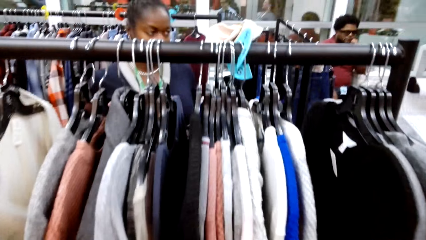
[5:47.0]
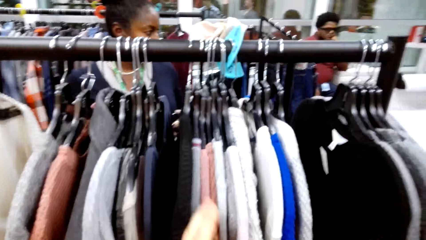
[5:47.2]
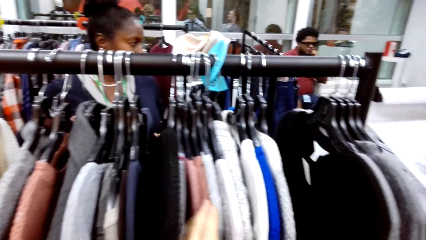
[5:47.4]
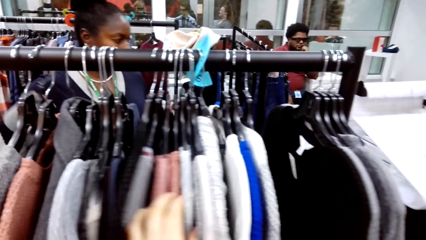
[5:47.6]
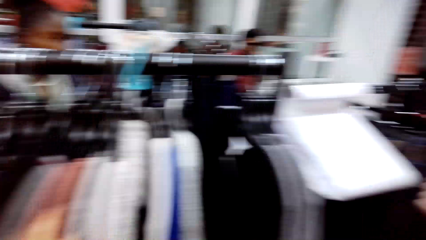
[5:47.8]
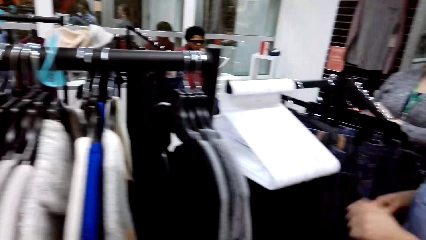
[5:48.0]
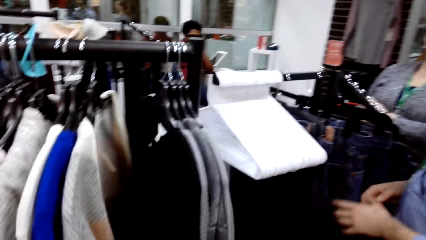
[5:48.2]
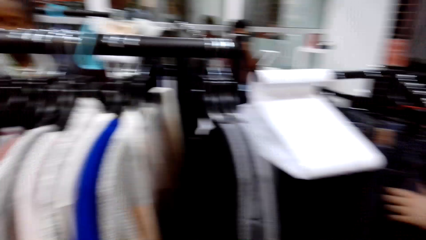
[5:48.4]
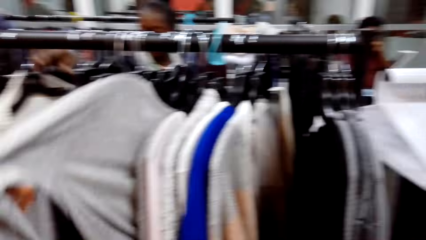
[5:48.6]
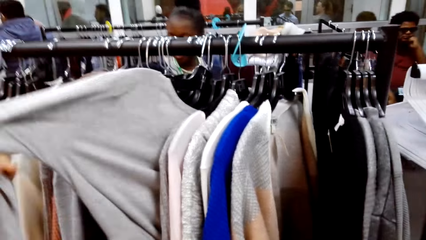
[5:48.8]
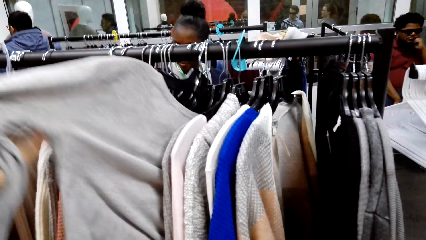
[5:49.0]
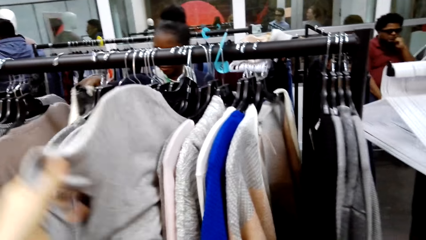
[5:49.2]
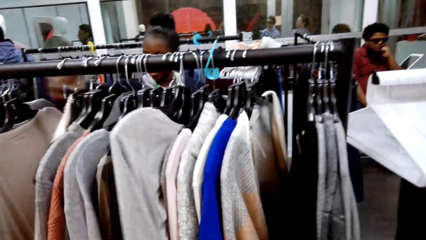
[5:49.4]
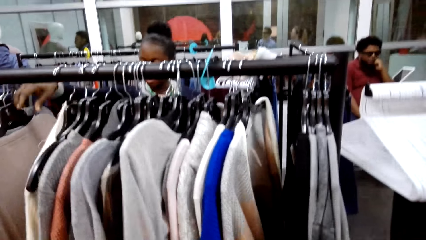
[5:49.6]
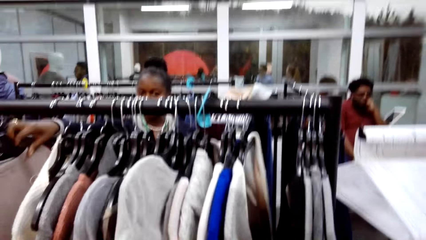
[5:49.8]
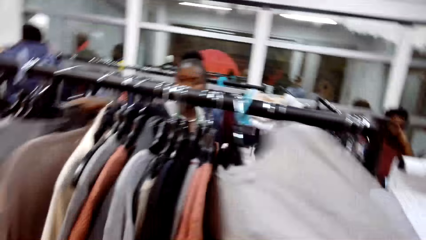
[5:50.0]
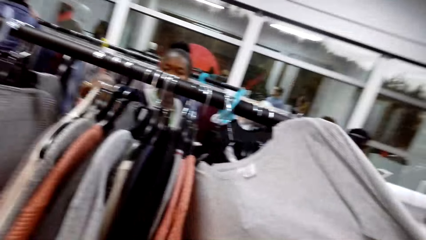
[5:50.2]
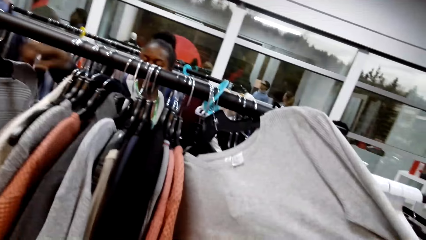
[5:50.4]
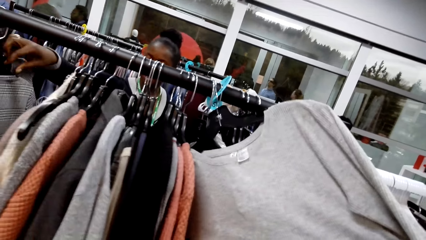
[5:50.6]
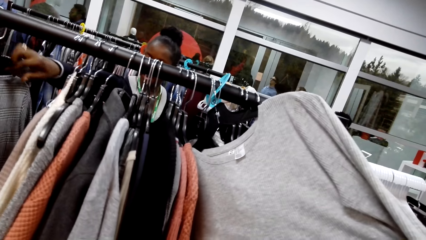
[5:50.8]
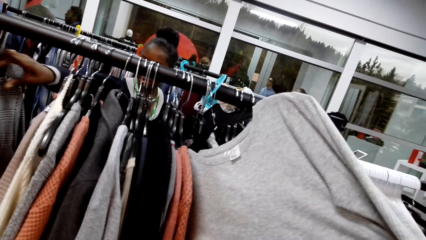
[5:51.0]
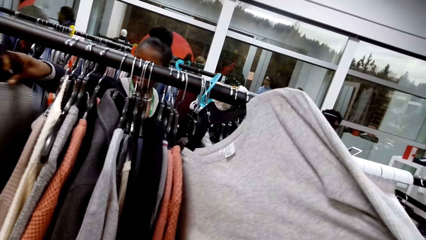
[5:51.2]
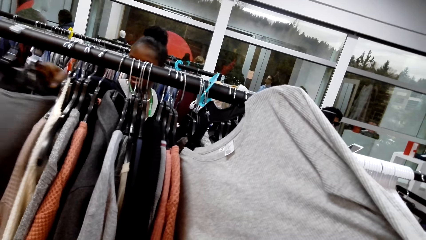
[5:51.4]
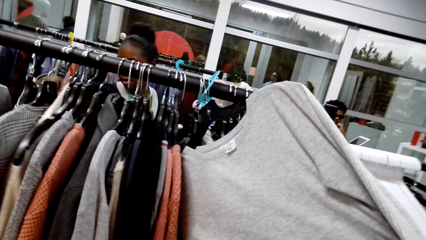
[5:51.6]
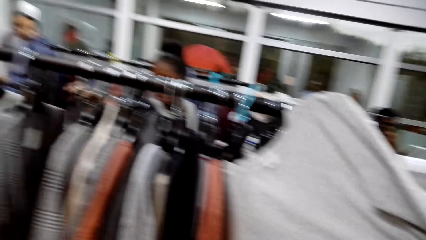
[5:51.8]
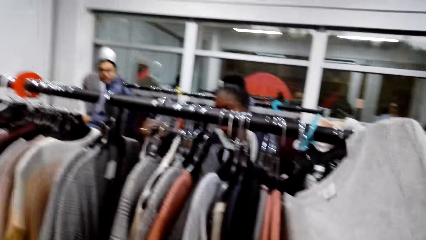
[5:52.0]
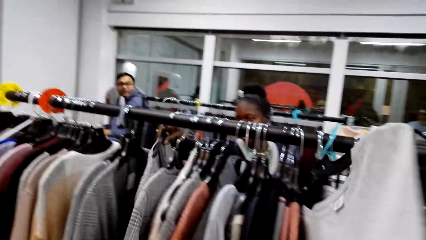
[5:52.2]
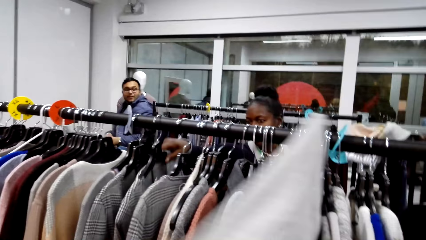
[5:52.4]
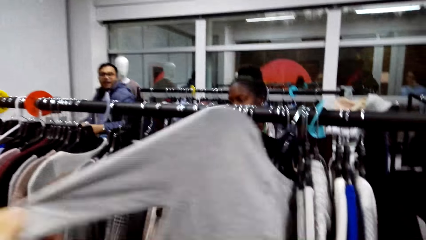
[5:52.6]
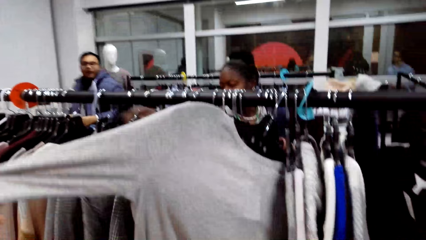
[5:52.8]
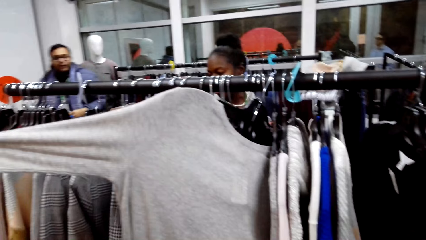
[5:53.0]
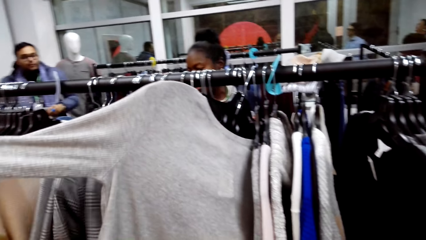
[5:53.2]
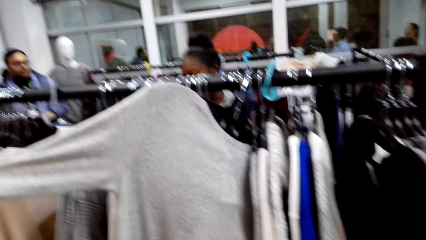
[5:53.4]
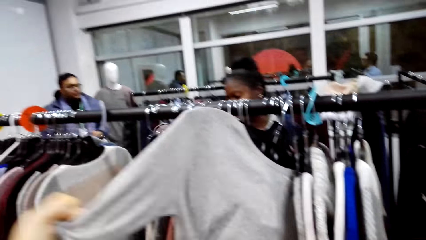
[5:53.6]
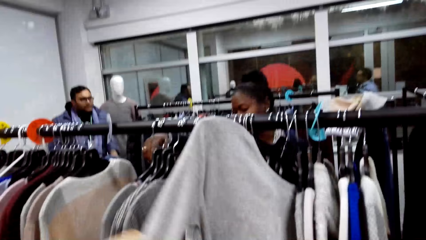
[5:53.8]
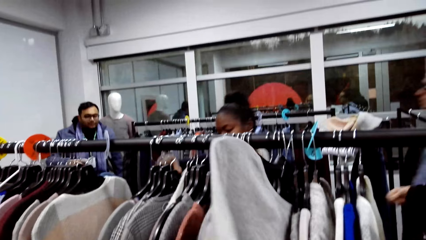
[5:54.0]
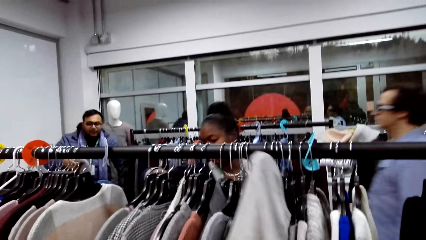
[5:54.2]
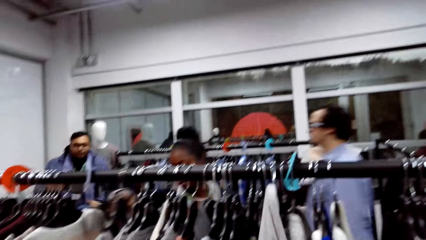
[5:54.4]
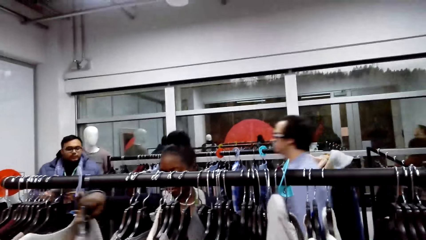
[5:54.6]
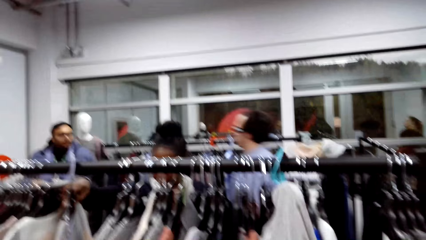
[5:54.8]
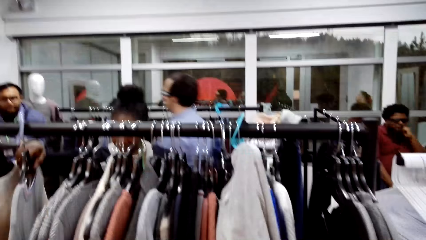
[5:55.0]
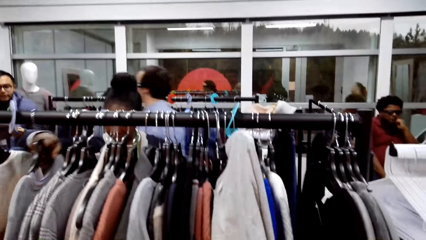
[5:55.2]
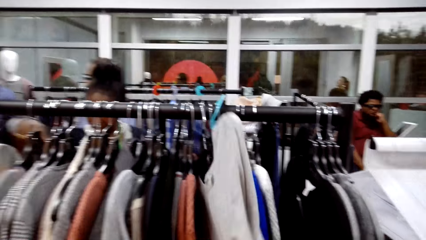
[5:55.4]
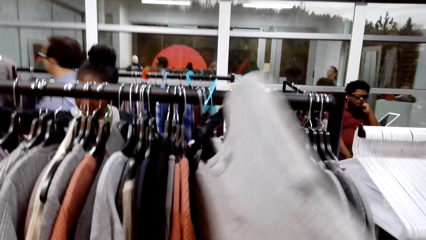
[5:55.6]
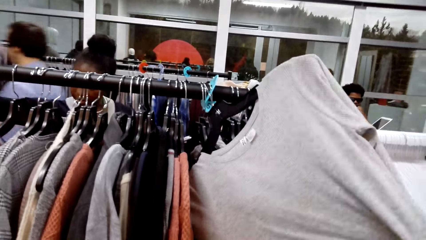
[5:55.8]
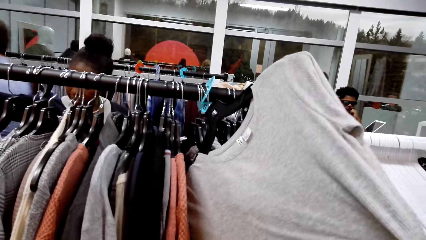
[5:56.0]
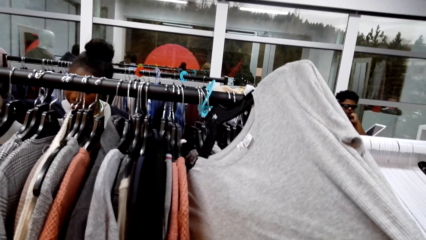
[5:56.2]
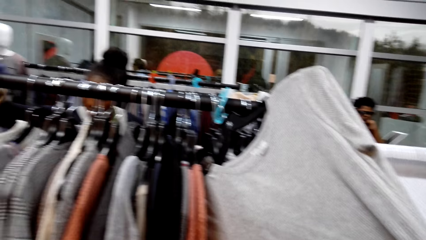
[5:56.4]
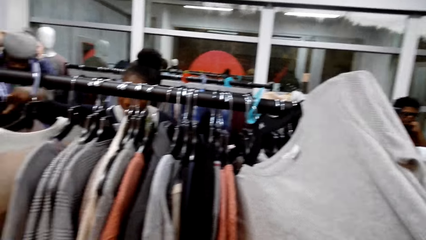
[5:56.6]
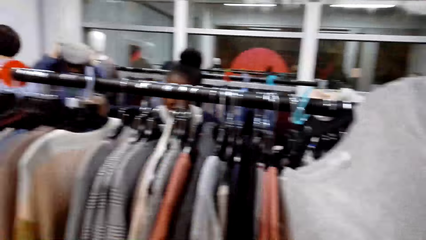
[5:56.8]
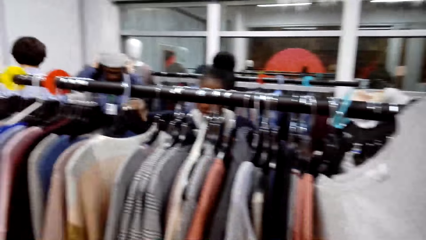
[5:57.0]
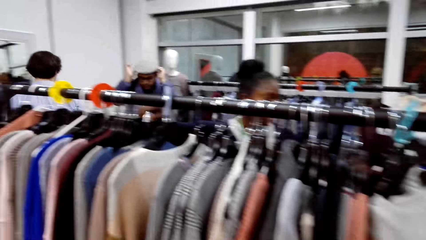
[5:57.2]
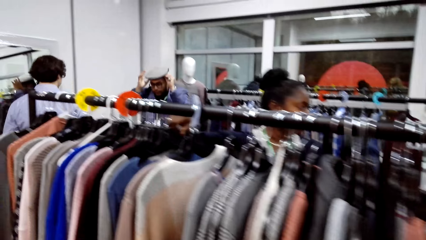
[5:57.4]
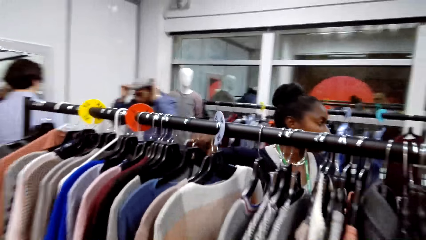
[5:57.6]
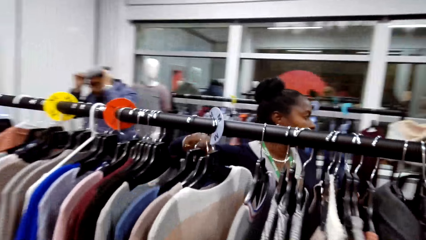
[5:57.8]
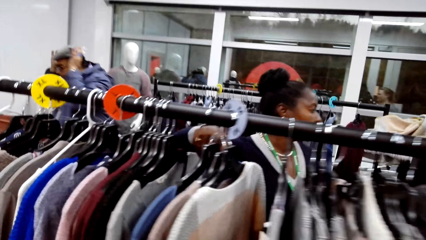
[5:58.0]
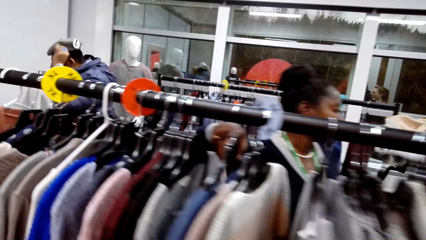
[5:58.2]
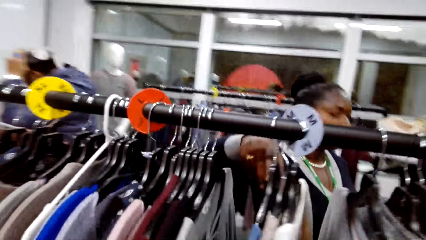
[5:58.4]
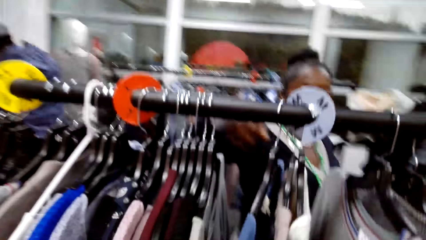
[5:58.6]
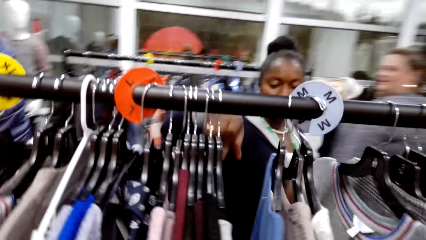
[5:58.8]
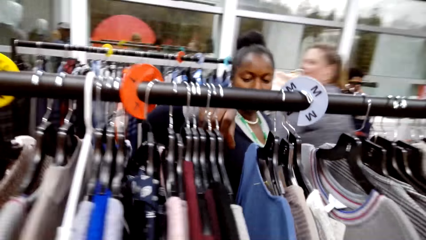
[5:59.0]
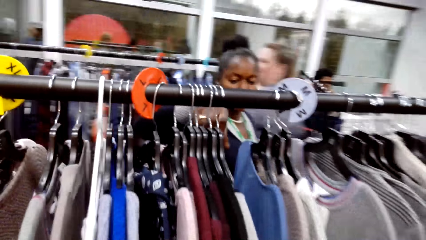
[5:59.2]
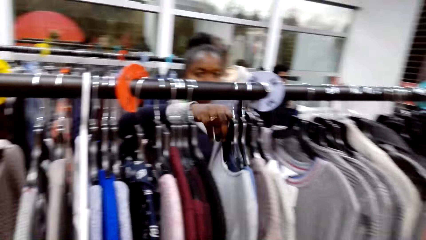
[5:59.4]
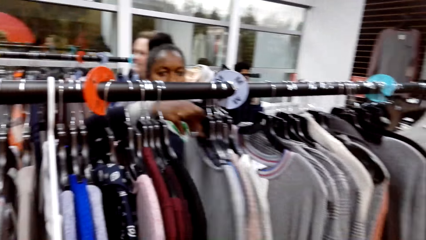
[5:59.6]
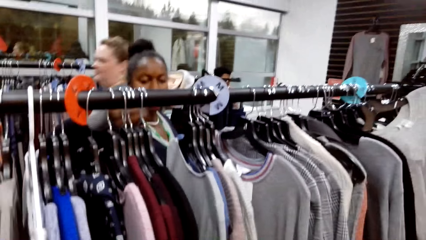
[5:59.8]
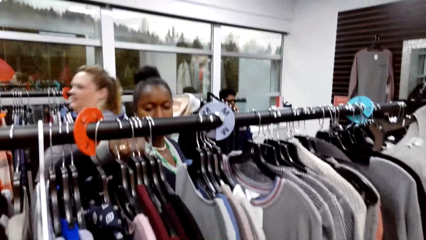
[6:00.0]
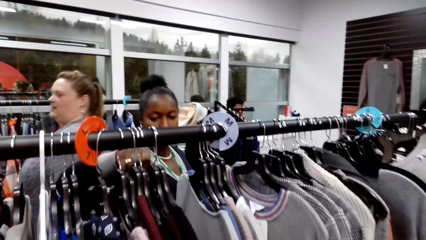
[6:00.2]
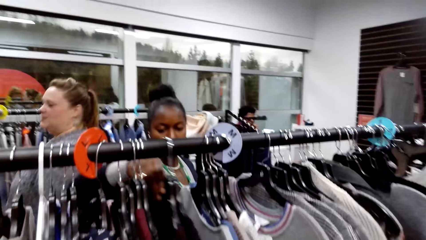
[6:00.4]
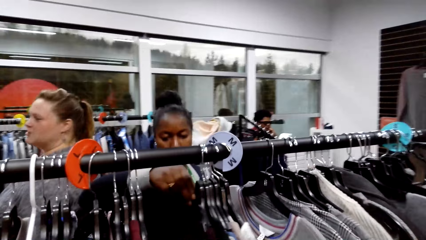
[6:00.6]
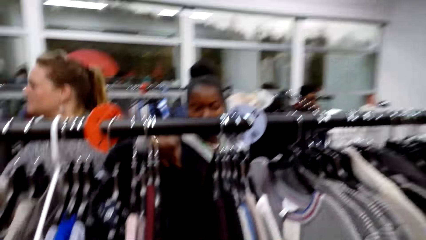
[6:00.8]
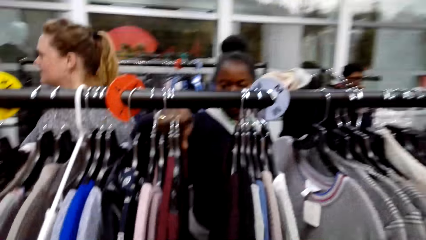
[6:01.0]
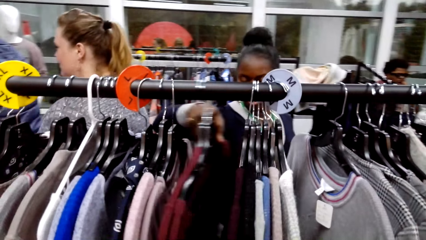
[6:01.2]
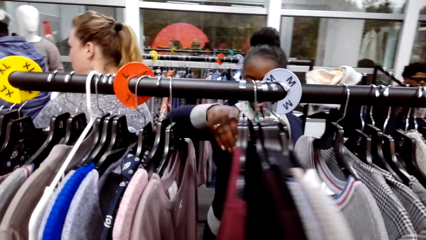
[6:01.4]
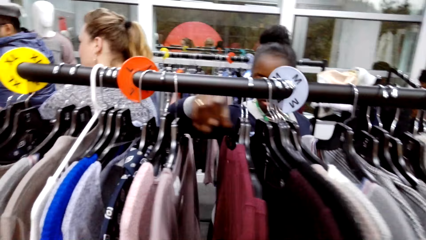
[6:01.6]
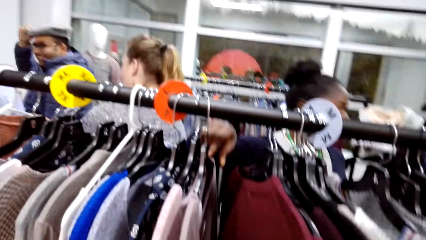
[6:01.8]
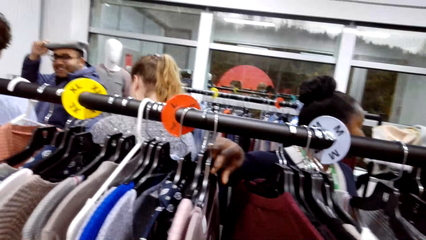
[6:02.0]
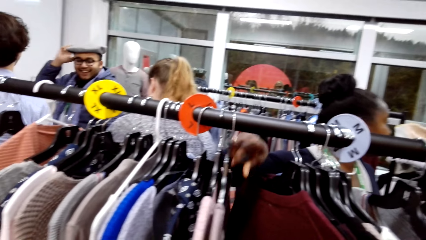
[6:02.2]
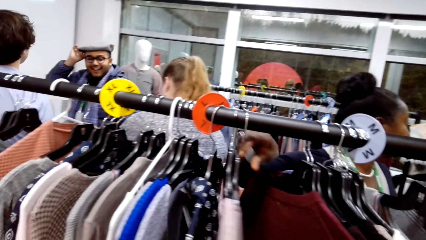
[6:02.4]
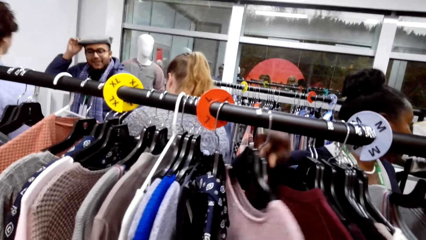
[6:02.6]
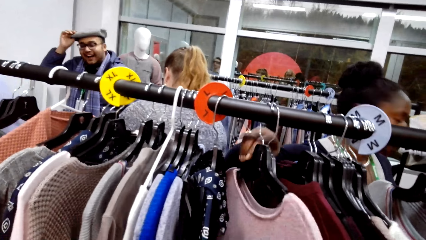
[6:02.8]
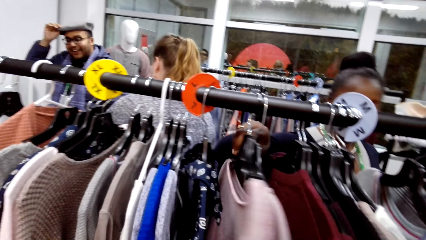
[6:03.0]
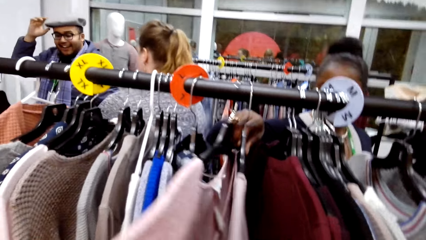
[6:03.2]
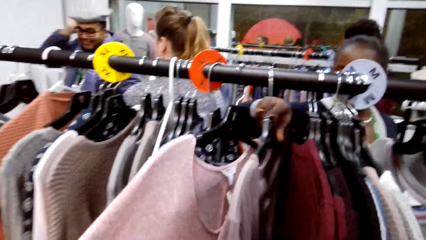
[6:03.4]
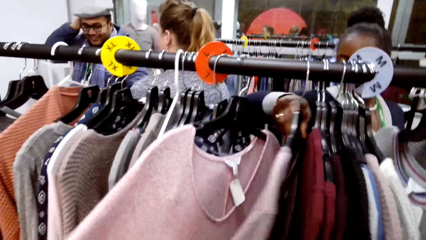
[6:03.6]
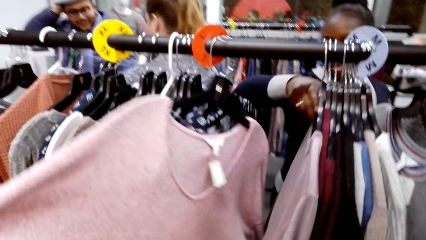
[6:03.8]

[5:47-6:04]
A woman looks through the sweat shirts hanged up. The camera wearer looks through the sweat shirts hanged up. They converse with the woman in the store. The woman looks through the shirts. The camera wearer looks through the shirts.
